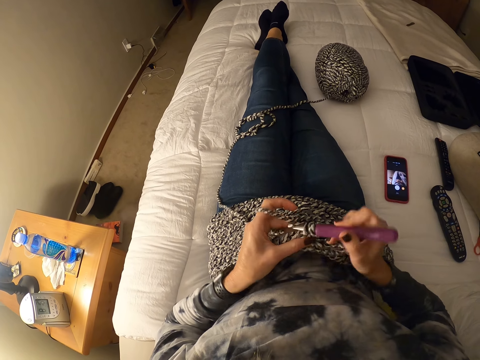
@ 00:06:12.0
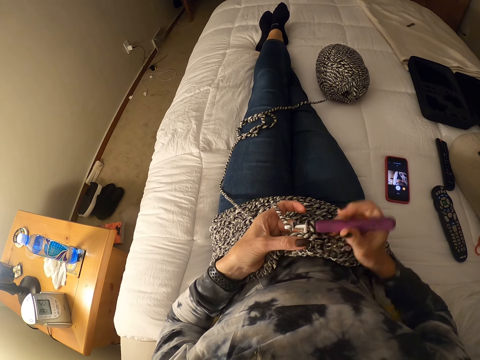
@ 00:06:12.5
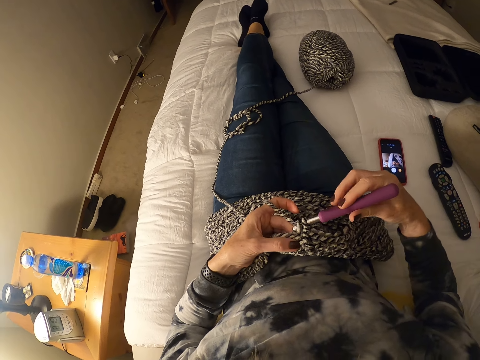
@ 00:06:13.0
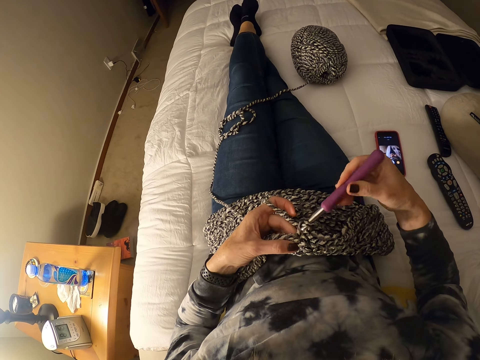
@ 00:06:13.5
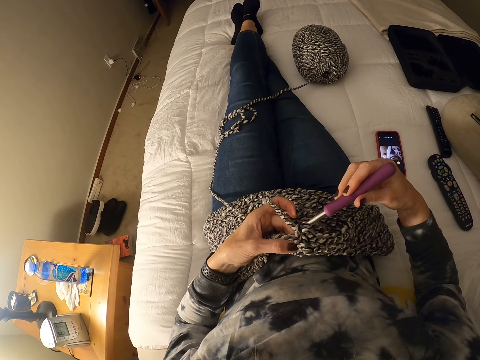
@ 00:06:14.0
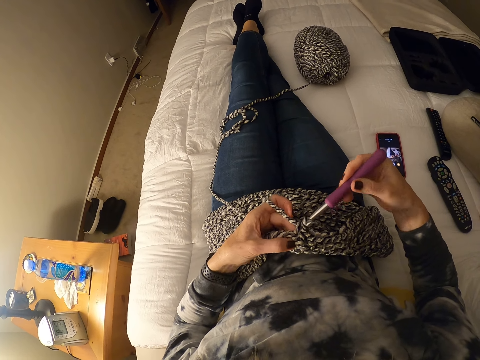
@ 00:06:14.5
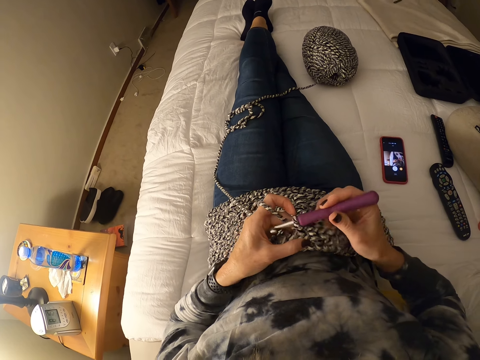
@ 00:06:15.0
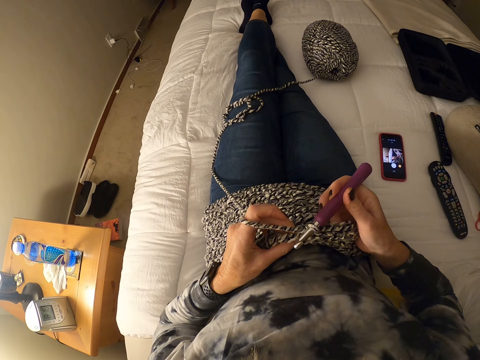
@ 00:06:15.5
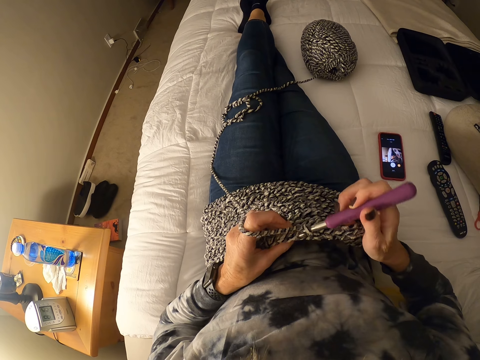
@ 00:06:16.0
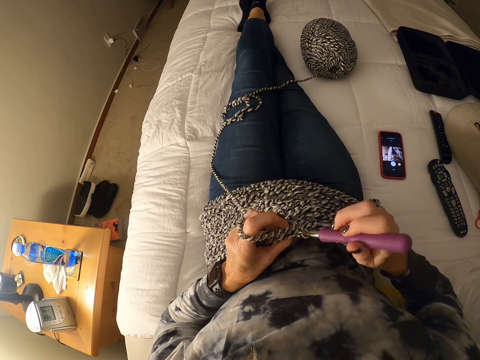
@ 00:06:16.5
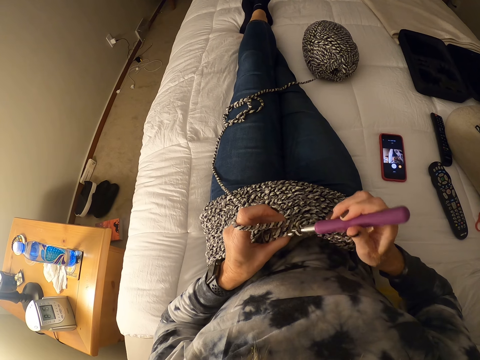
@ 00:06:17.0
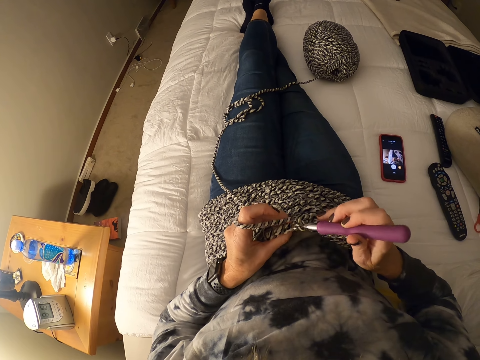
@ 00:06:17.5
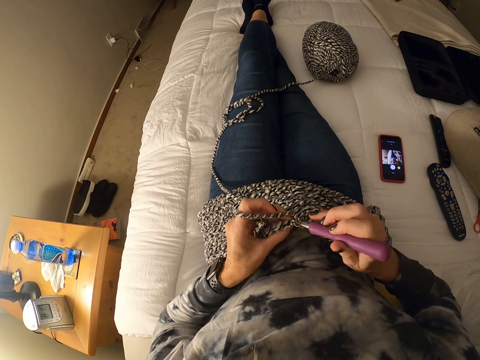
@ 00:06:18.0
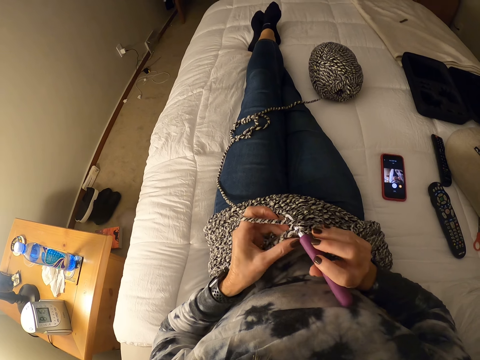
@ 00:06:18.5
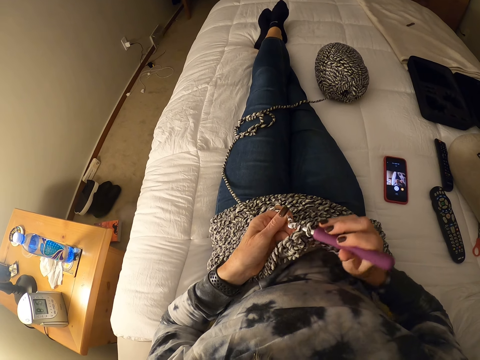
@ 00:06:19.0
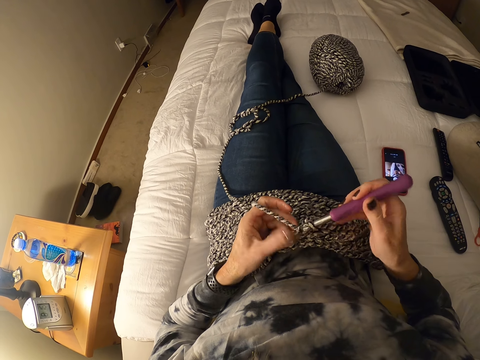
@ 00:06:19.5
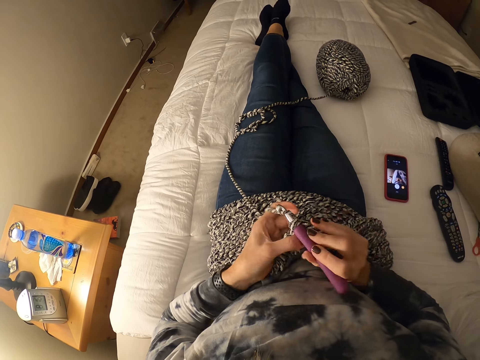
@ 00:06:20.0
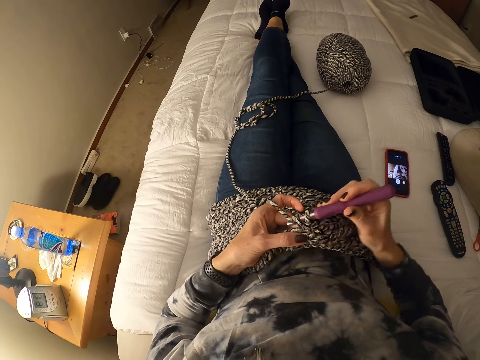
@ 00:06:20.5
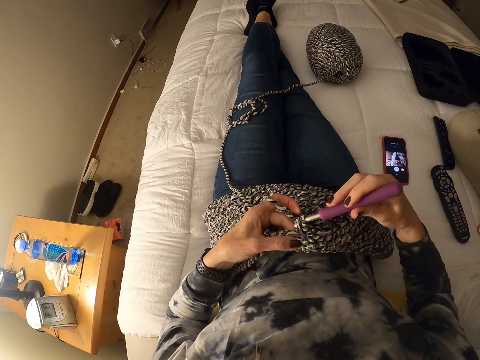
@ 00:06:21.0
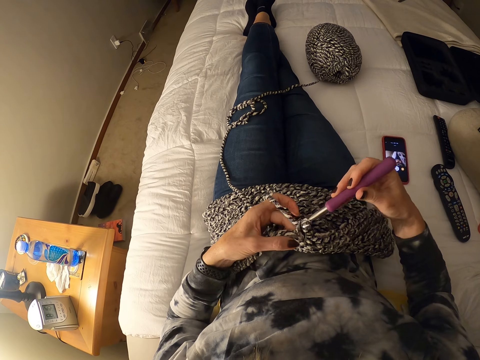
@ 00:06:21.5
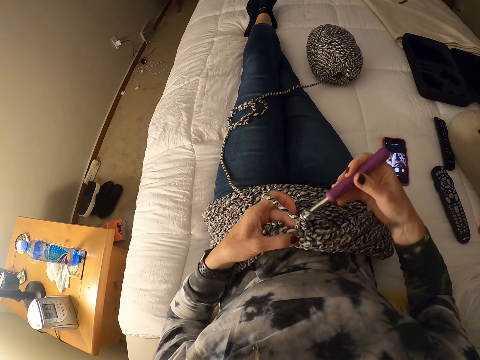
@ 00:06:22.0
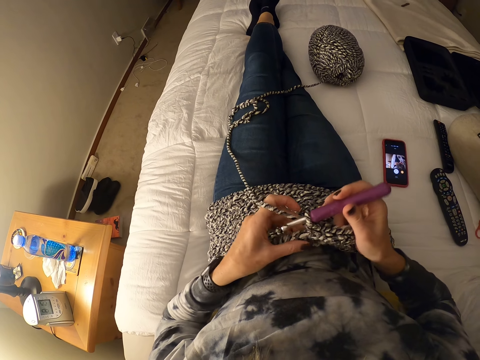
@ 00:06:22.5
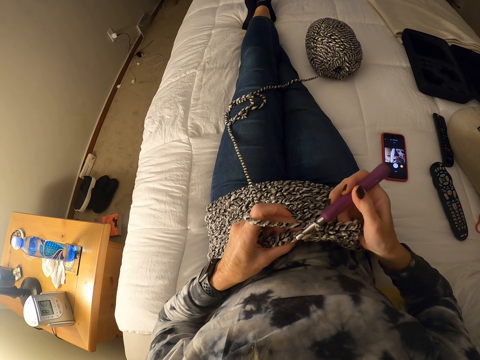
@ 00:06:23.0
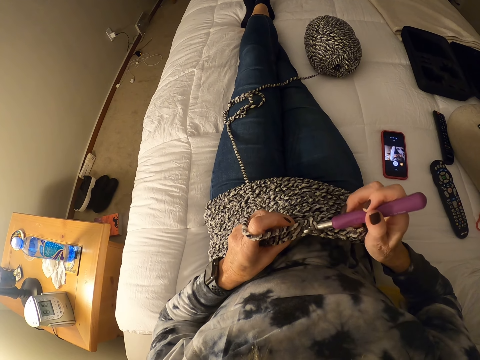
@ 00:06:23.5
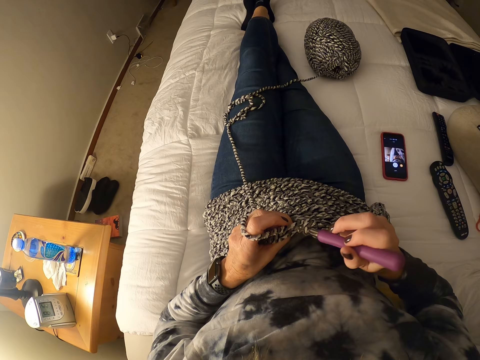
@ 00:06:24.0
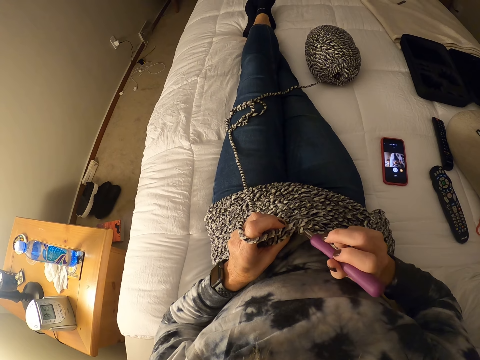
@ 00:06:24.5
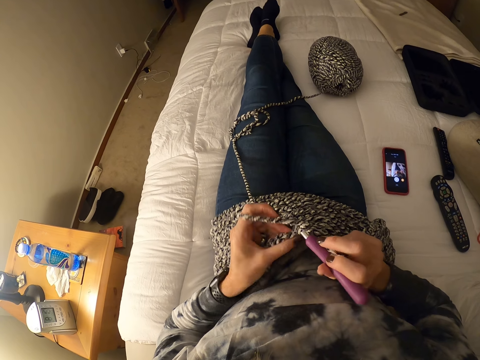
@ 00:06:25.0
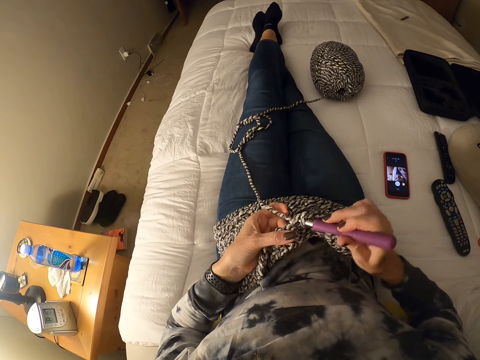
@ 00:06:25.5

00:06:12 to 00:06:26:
The camera wearer sews a piece of yarn using crochet. They do so repeatedly.

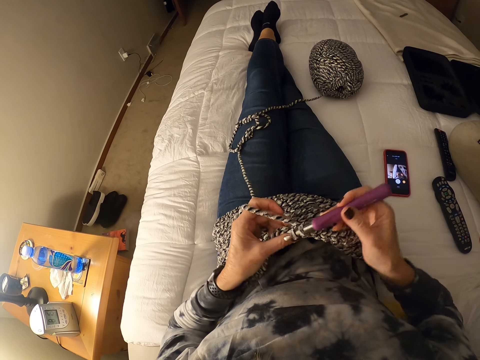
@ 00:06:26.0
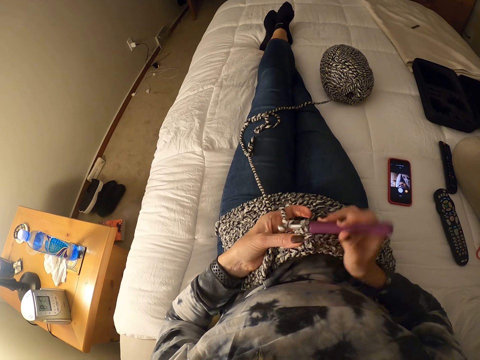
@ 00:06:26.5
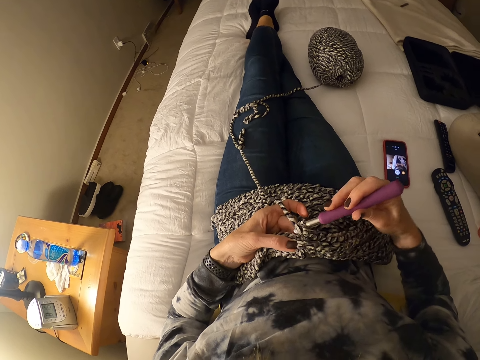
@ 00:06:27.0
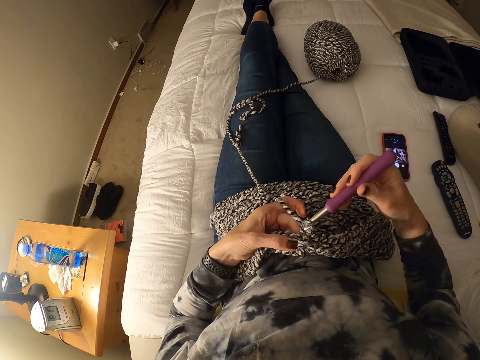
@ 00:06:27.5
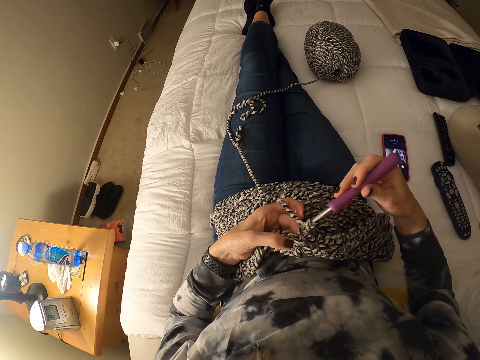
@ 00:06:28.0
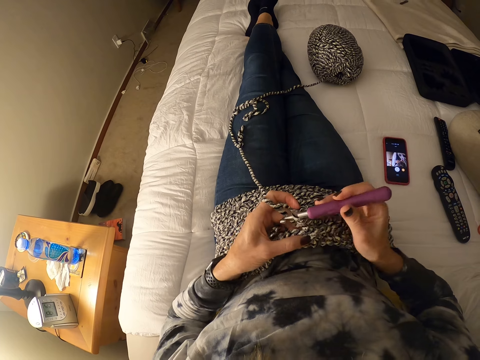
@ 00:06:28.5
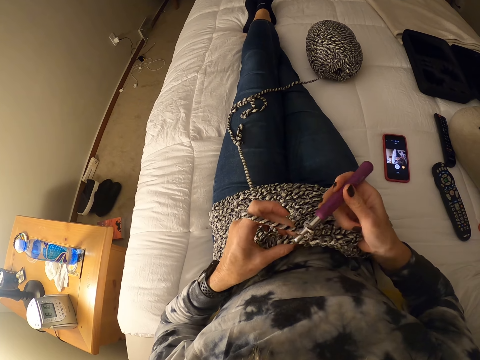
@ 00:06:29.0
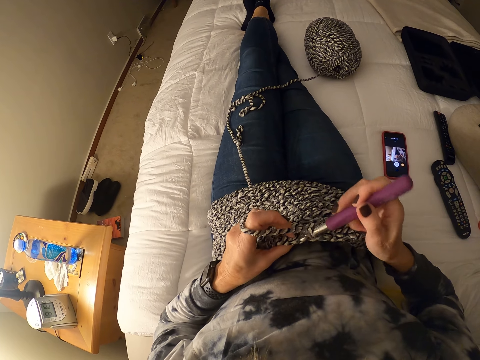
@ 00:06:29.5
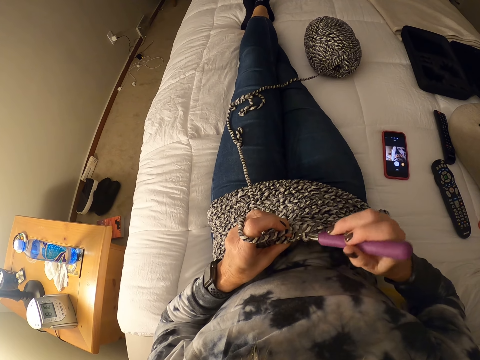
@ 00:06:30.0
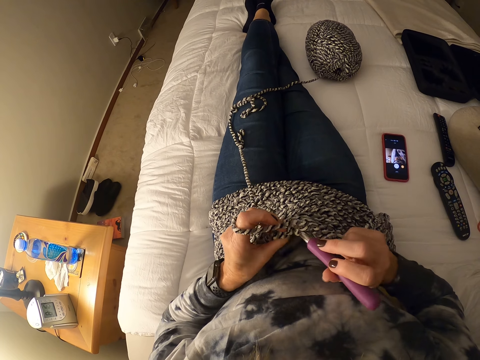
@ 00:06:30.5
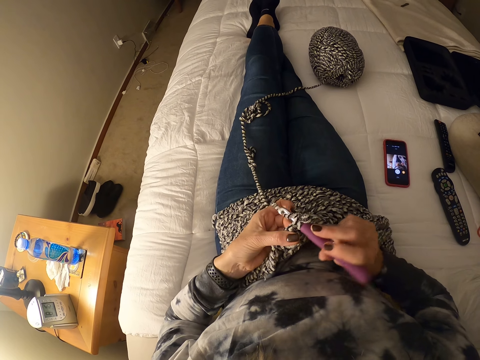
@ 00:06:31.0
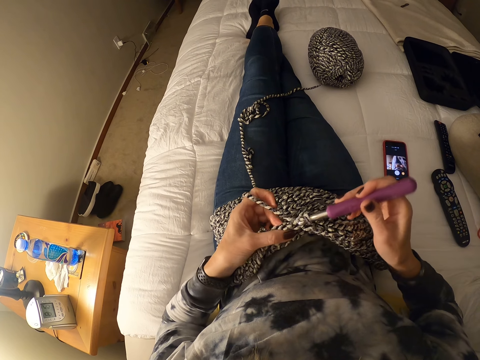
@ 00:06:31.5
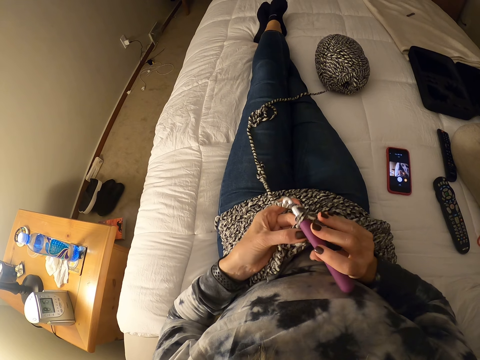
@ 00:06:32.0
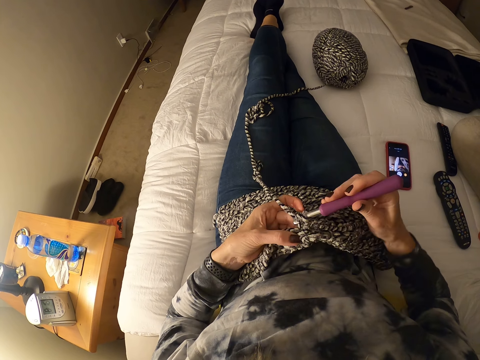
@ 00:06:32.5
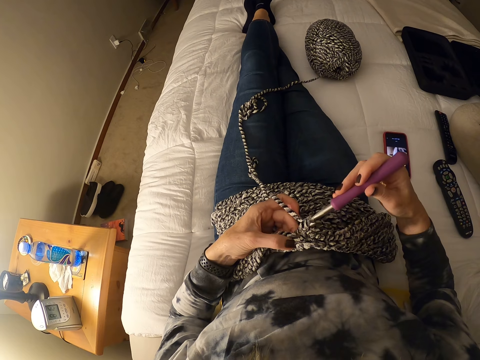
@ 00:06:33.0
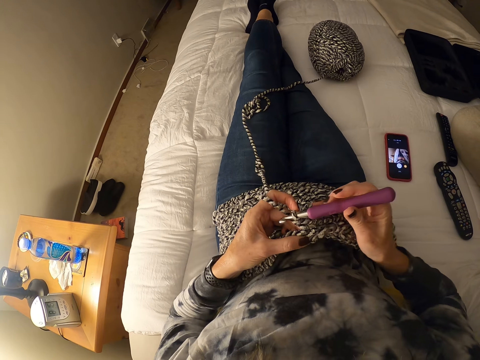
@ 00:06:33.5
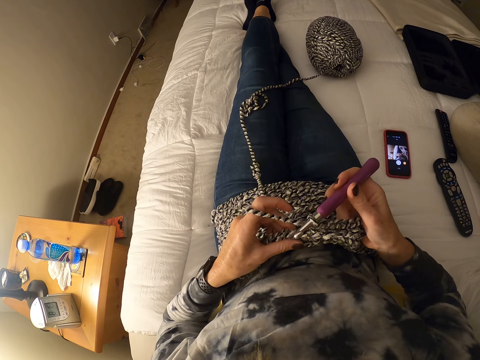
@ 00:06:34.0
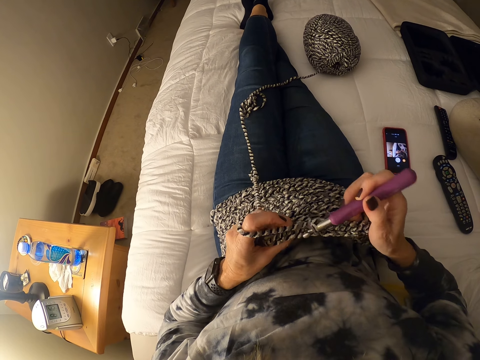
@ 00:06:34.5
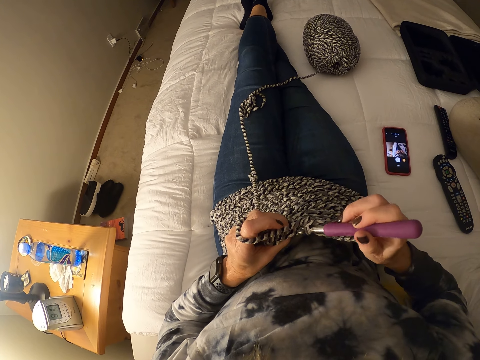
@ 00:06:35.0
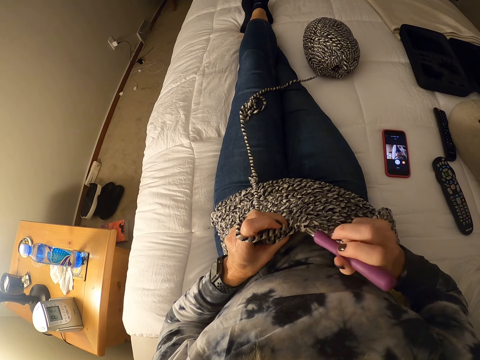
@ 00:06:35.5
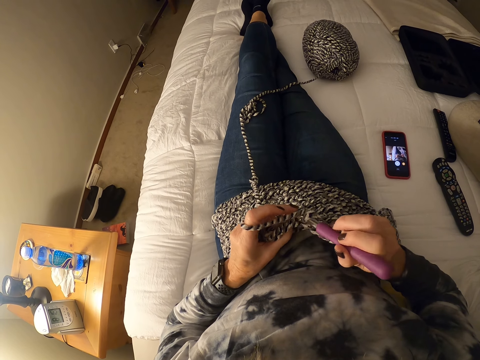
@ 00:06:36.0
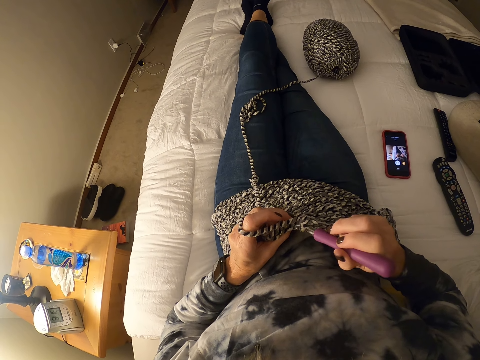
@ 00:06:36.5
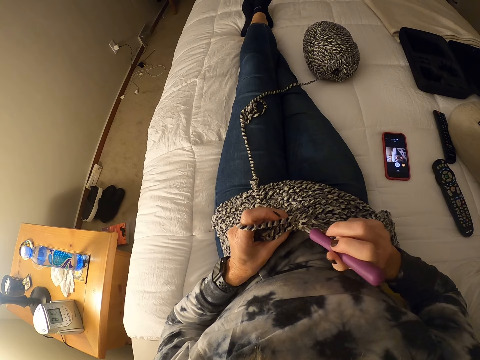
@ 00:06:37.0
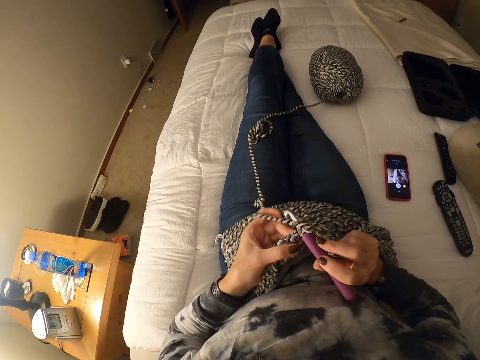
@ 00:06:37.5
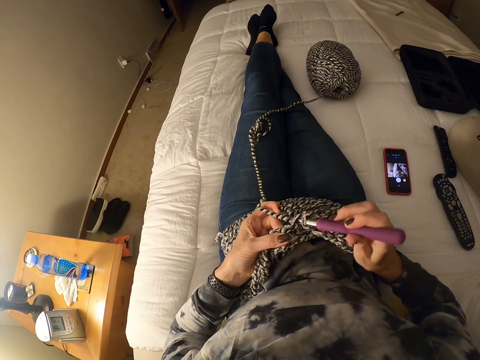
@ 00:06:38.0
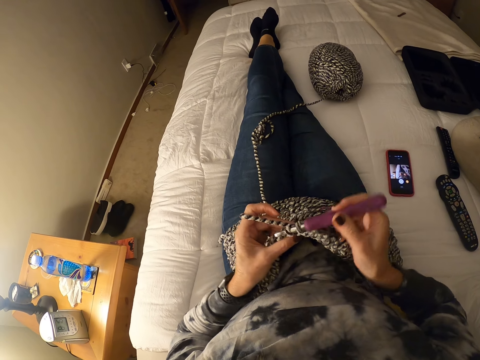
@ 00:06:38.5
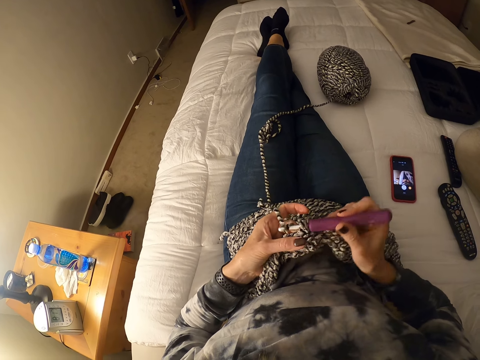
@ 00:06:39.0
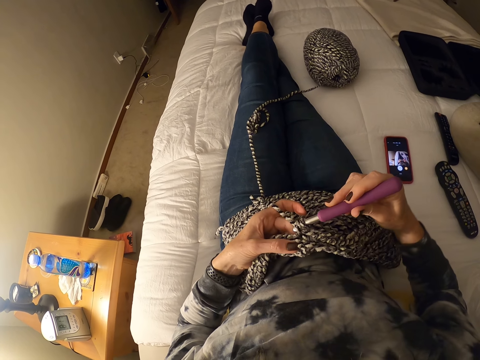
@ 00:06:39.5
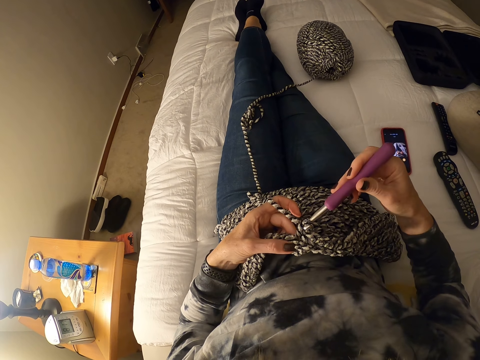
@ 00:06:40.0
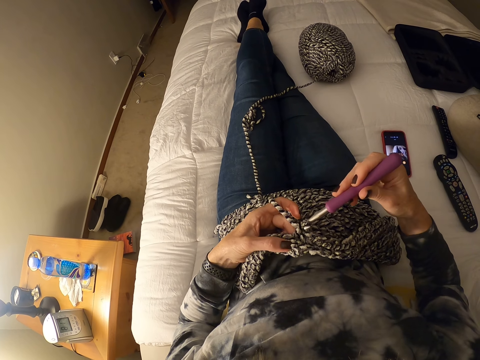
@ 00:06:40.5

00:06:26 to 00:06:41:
The camera wearer sews a piece of yarn using crochet. They do so repeatedly.
